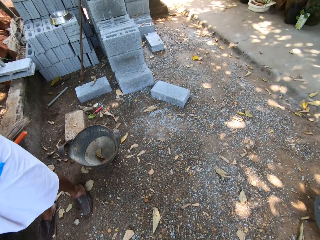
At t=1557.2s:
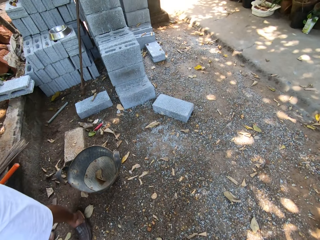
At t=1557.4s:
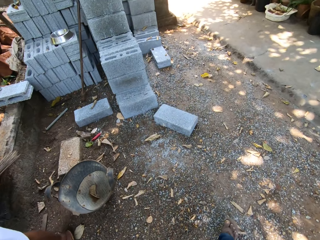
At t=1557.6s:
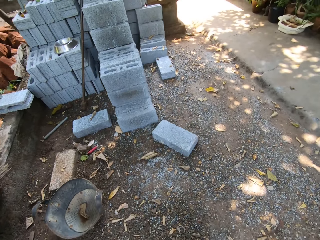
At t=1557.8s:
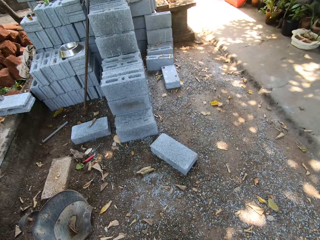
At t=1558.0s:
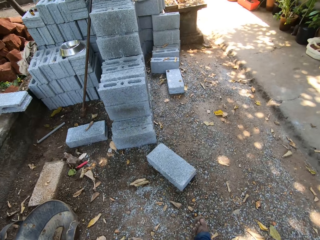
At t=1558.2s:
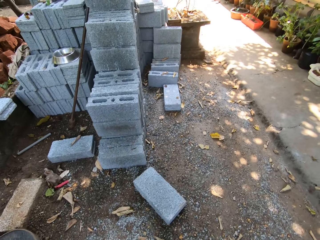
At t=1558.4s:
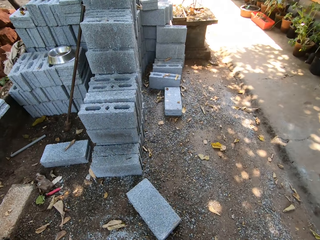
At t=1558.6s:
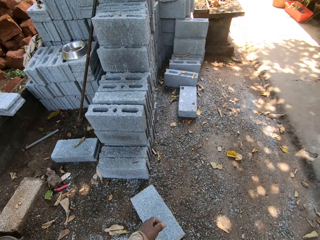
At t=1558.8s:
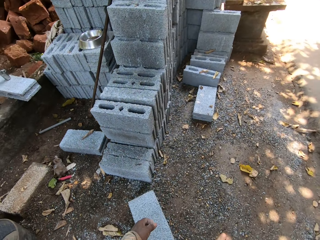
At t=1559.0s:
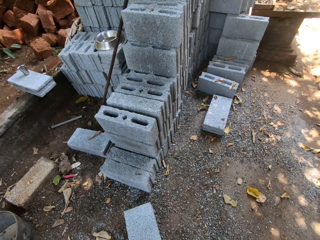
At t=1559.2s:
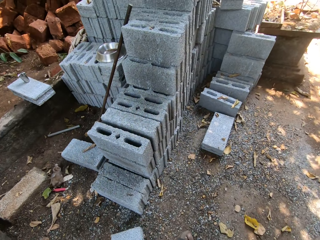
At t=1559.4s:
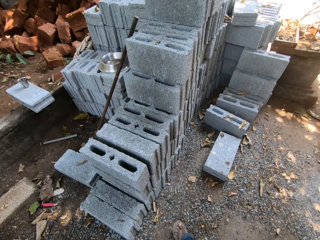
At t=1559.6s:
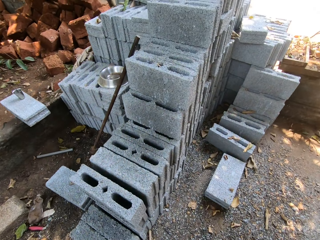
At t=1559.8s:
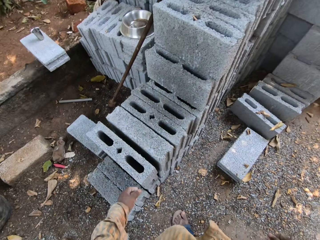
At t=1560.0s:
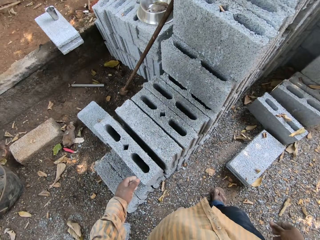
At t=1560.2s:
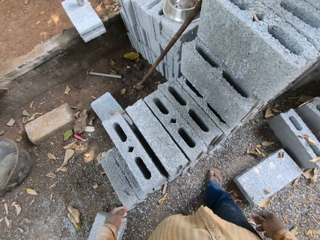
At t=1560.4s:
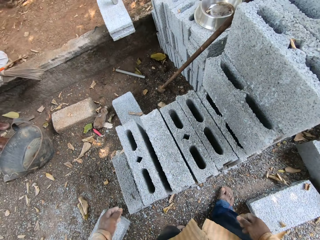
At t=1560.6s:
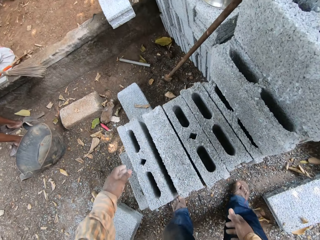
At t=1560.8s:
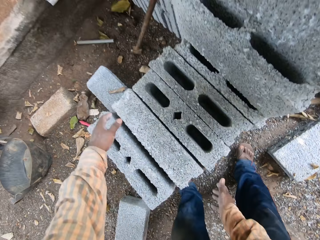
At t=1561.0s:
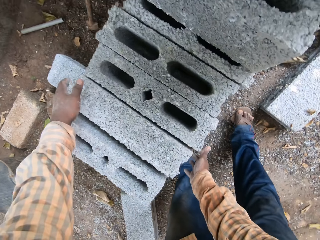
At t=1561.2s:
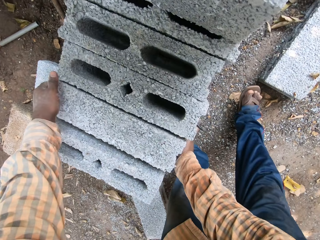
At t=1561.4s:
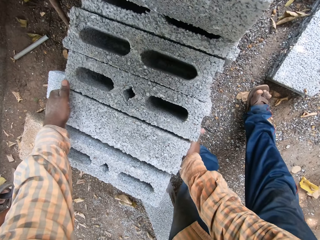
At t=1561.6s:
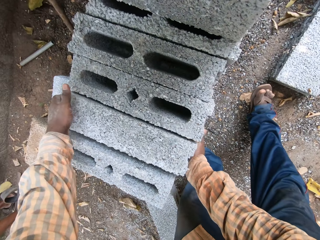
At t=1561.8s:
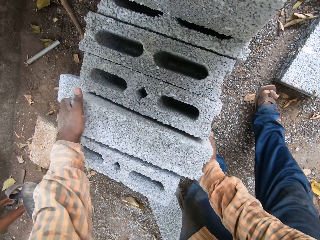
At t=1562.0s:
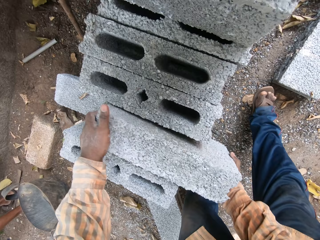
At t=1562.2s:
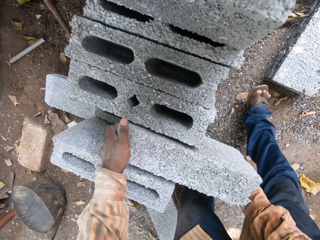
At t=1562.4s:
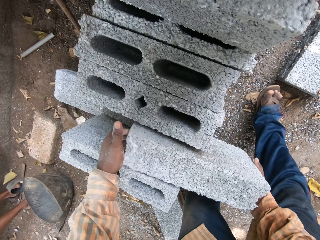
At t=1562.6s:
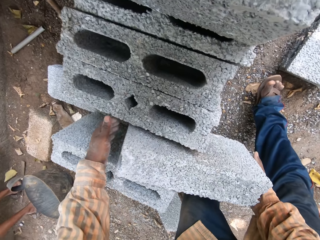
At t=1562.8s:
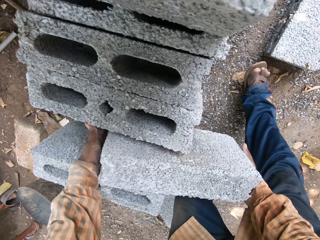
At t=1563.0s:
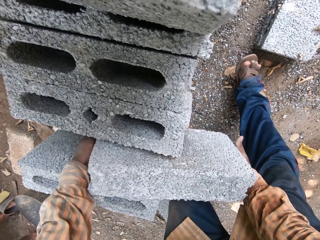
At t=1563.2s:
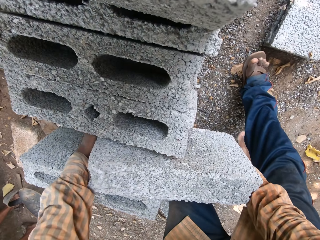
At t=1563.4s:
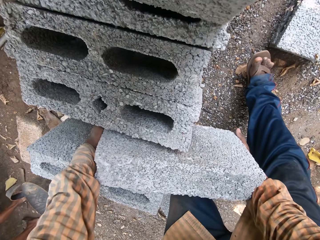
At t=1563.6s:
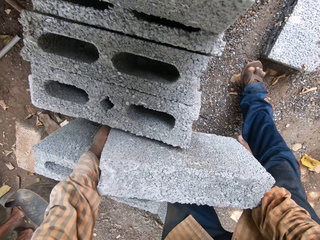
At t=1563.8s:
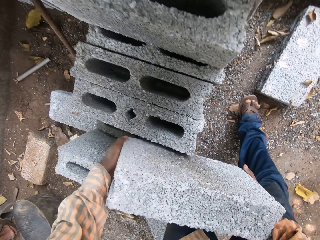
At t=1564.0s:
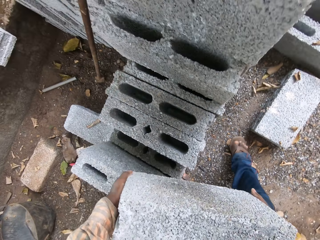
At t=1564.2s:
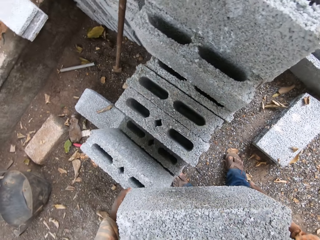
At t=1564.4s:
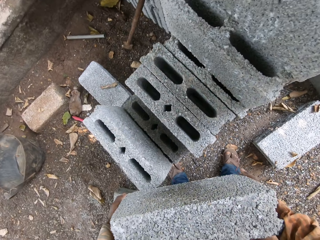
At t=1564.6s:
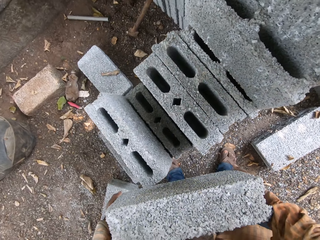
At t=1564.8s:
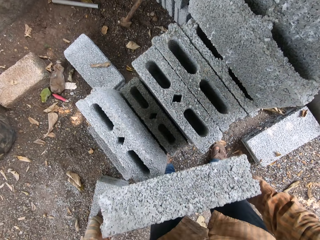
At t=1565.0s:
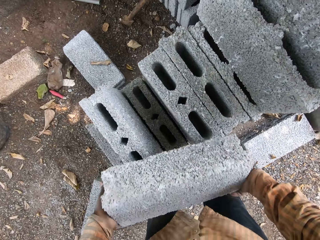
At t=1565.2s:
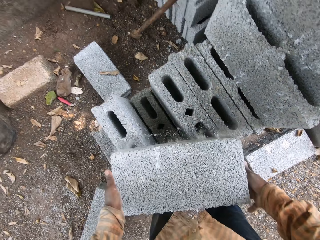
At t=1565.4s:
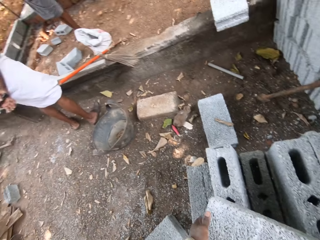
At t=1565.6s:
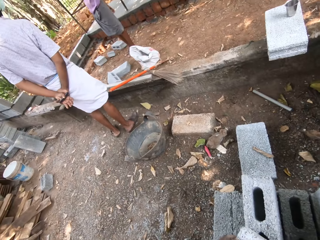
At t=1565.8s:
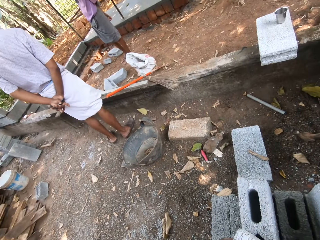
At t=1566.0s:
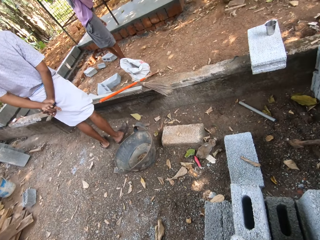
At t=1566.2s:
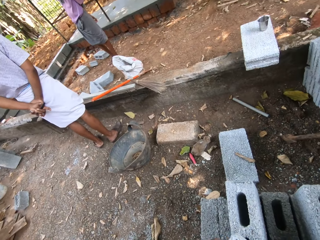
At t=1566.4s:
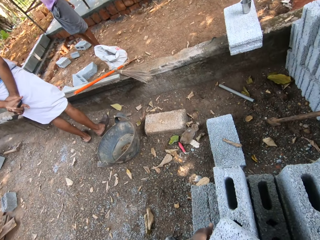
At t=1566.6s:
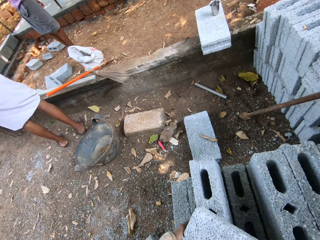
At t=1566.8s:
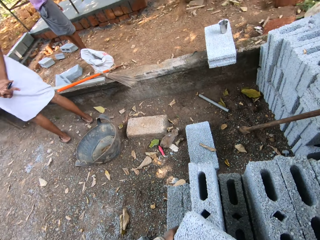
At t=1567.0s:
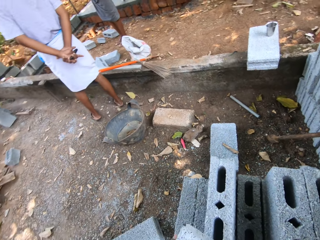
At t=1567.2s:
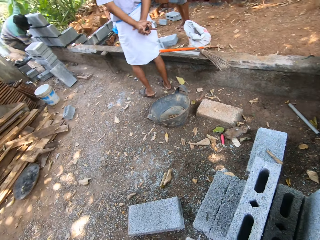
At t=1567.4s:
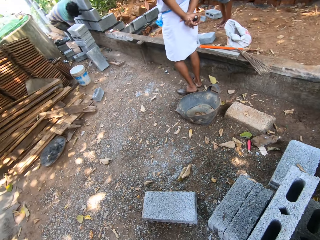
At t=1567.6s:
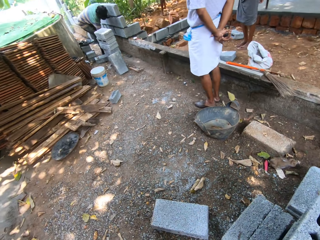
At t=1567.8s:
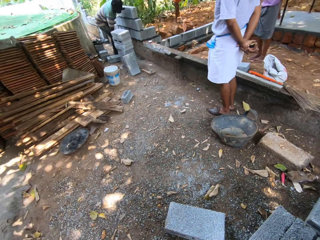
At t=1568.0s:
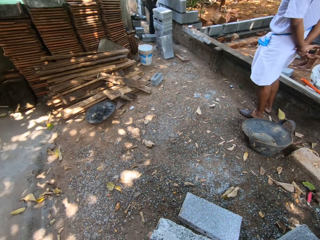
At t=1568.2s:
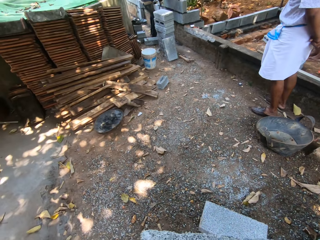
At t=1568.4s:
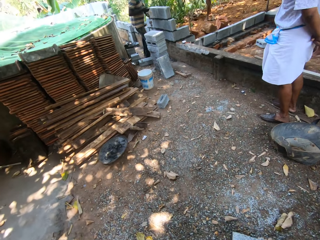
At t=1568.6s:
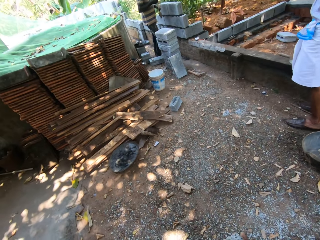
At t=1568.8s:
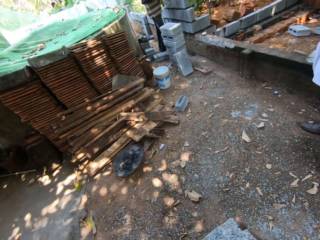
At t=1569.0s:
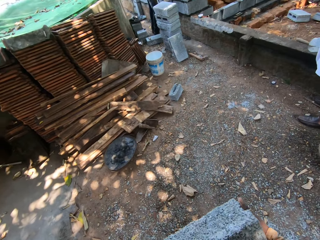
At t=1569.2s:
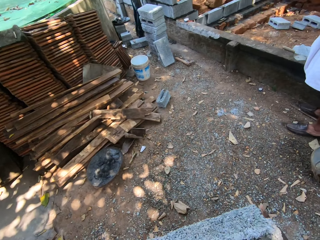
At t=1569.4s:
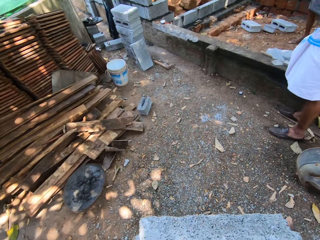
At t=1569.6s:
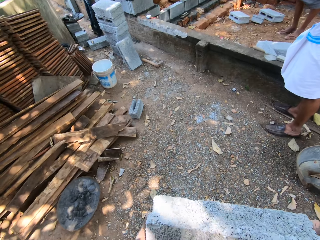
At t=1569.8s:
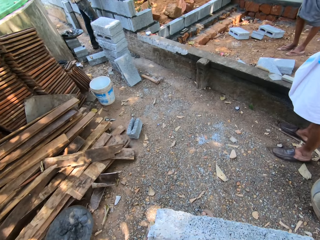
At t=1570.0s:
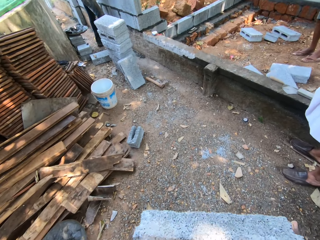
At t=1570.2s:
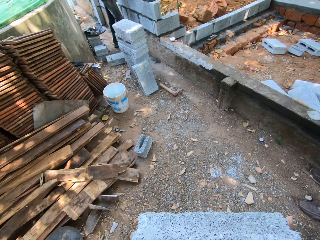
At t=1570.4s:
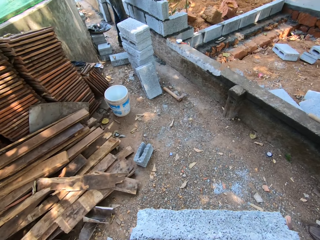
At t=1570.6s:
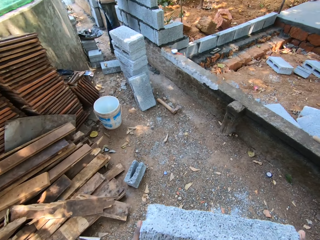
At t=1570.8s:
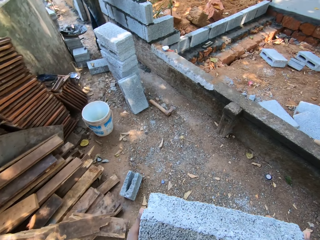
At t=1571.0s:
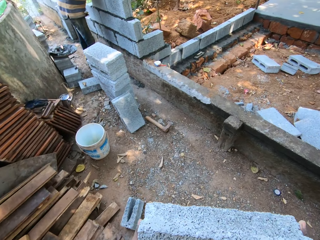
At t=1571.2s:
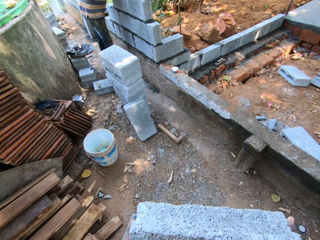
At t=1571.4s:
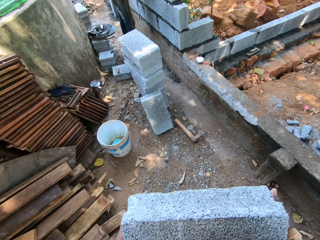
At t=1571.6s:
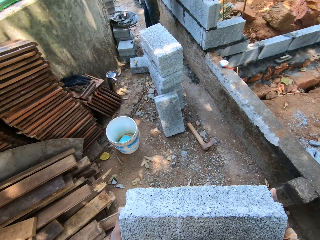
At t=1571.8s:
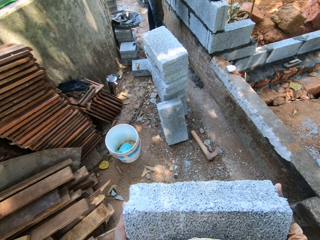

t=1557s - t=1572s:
The camera wearer moves a block on the stack of blocks with both hands. They lift the concrete block on the stack of blocks with both hands. They place the block on the stack of blocks with both hands. They lift the block on the stack of blocks with both hands. They walk.

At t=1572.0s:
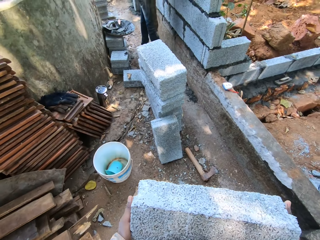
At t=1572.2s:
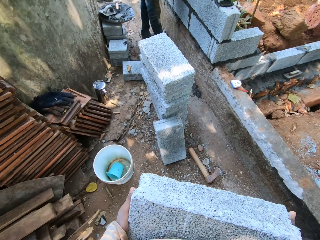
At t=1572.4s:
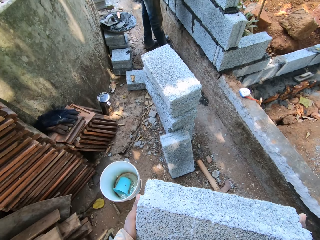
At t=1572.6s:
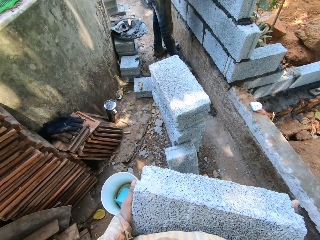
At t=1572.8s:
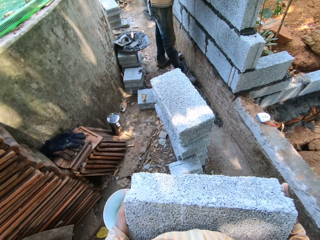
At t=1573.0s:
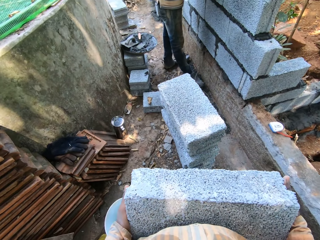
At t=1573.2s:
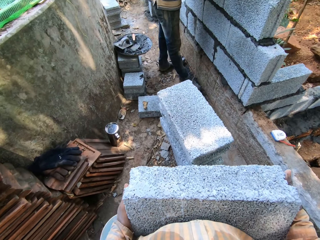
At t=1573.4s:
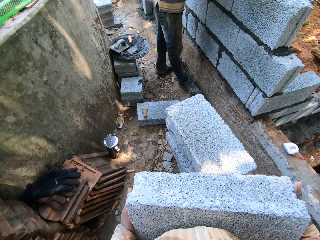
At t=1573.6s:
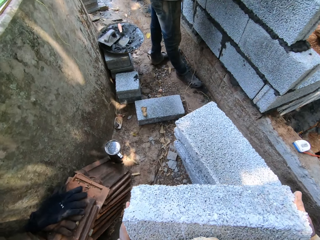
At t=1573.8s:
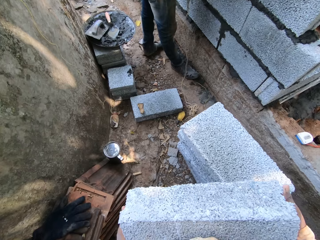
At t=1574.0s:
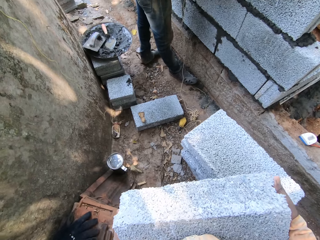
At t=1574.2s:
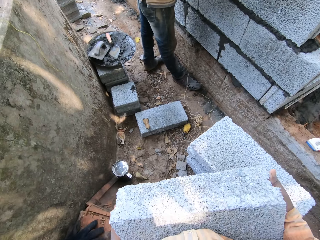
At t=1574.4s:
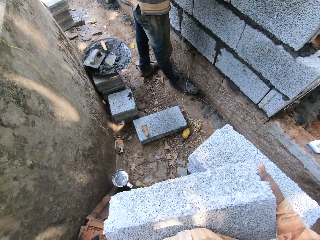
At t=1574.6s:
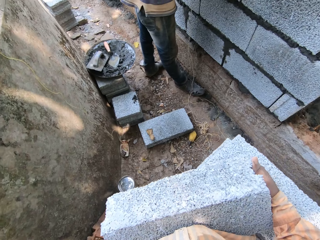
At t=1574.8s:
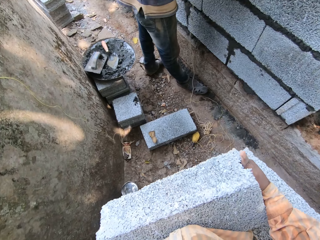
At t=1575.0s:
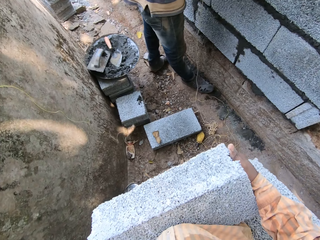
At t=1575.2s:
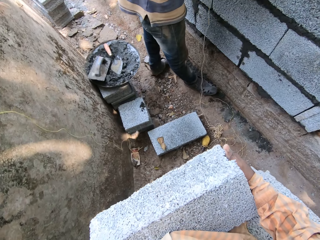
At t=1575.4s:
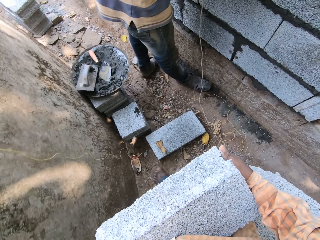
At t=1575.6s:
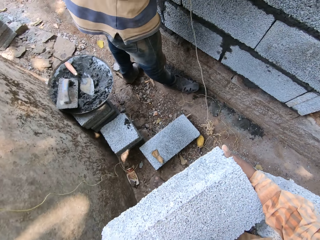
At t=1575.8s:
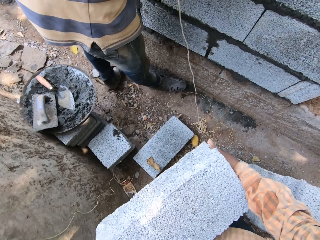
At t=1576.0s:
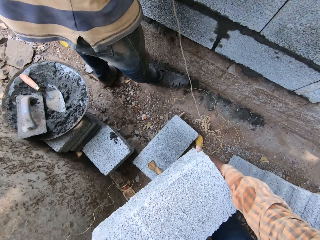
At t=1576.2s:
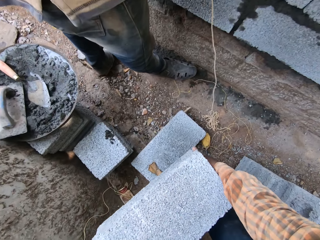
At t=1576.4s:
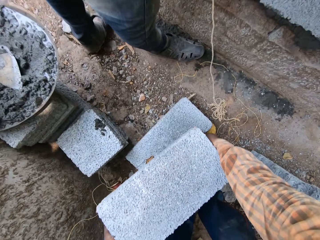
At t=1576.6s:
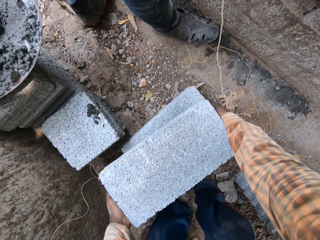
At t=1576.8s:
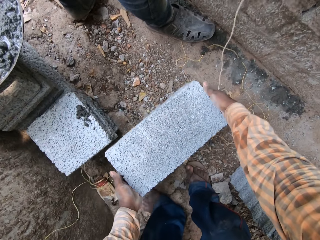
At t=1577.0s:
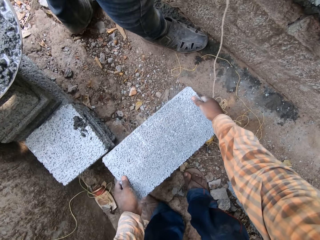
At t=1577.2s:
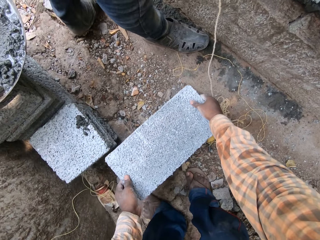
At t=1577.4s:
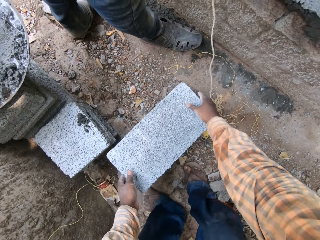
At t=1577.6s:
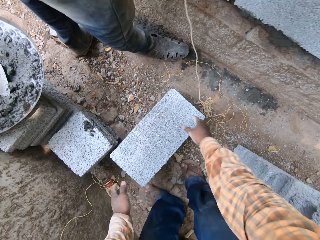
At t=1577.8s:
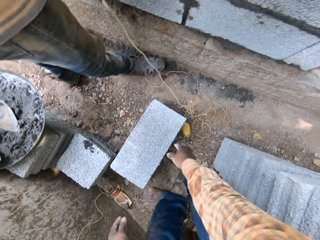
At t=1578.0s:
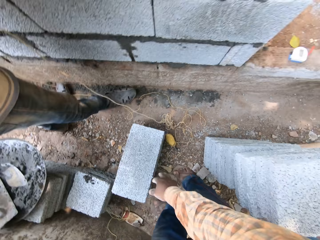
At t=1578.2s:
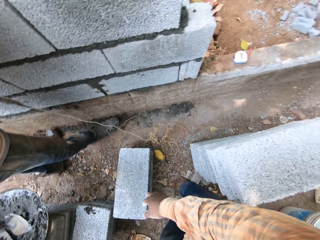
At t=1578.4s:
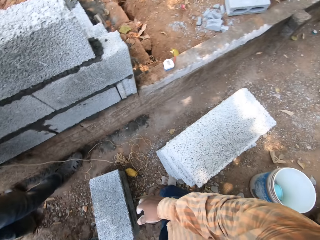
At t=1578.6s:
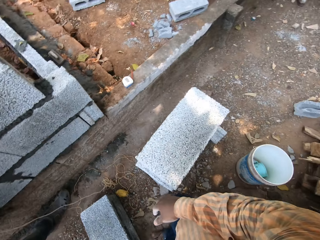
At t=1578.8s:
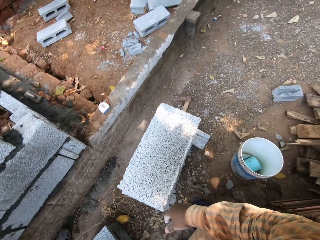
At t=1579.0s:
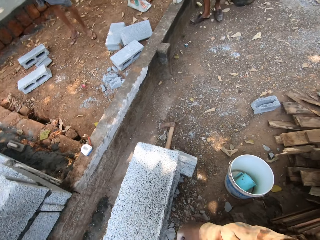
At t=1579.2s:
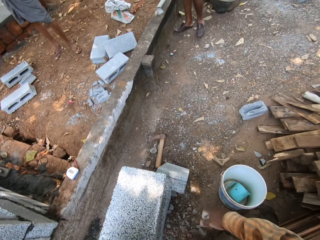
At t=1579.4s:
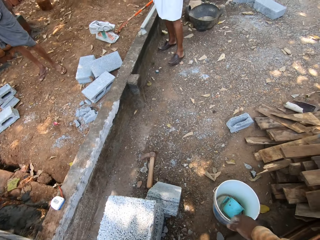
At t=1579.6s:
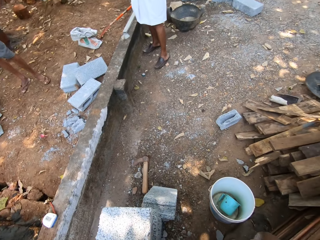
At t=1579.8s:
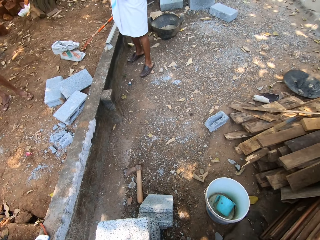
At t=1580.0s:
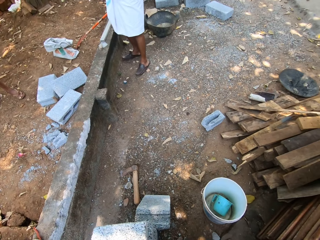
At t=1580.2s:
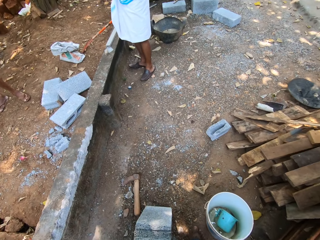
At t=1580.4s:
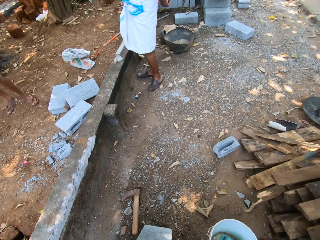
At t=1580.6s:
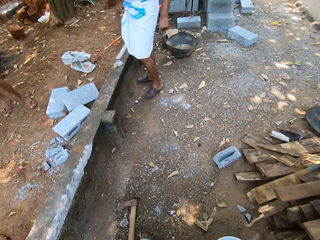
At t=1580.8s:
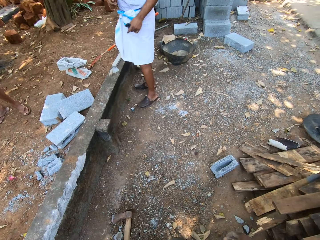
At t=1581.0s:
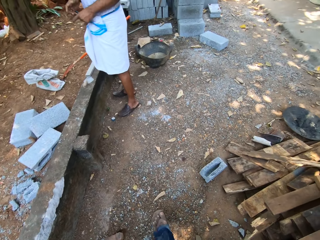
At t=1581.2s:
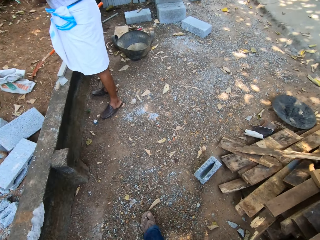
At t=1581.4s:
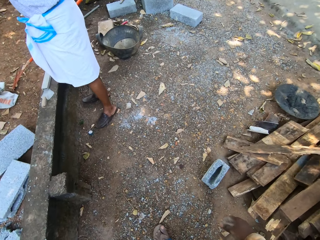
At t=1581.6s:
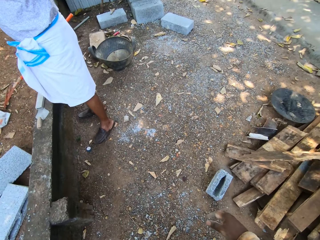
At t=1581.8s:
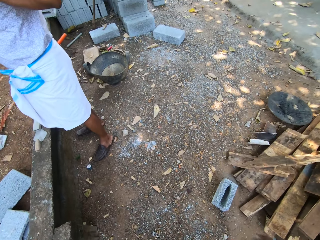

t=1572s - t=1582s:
The camera wearer places the concrete block on the block. They walk.
